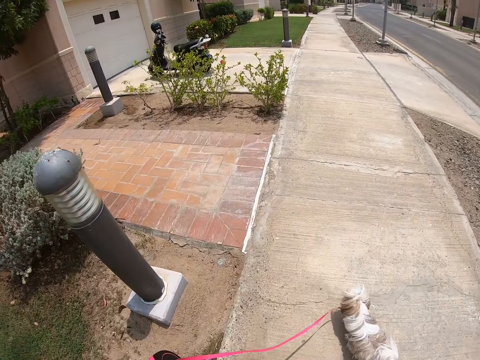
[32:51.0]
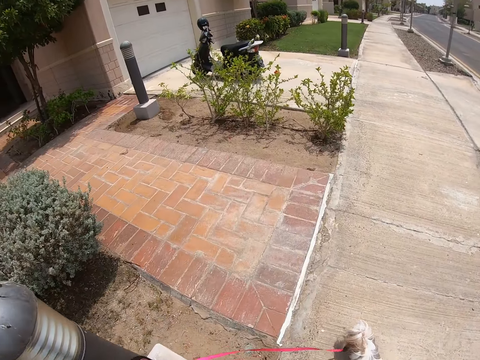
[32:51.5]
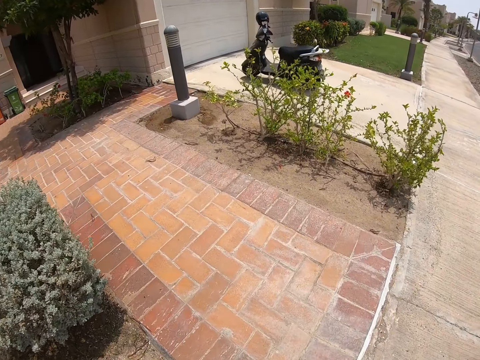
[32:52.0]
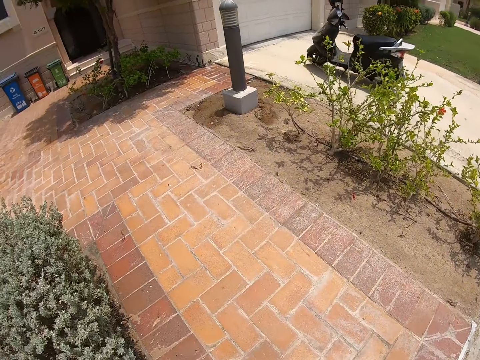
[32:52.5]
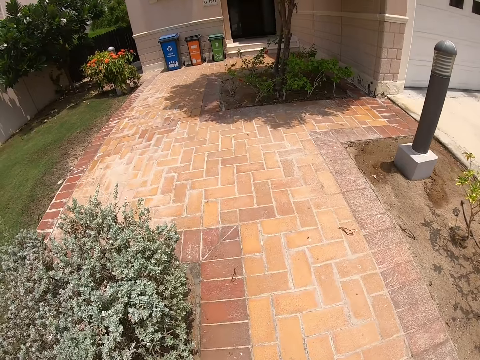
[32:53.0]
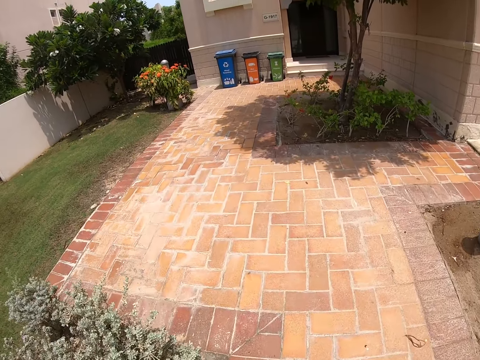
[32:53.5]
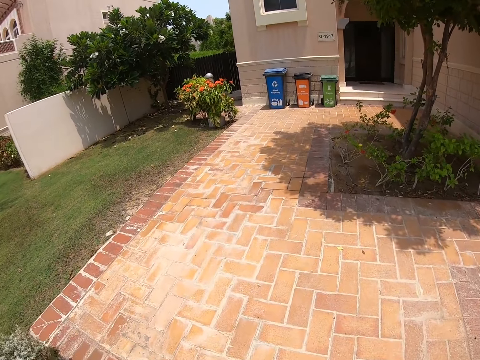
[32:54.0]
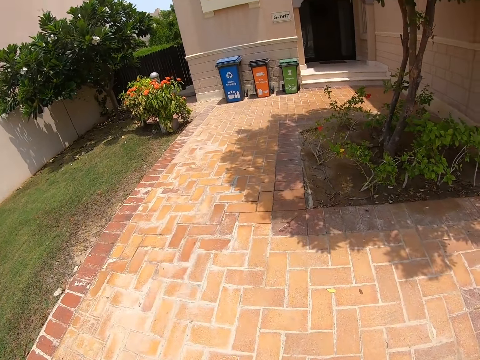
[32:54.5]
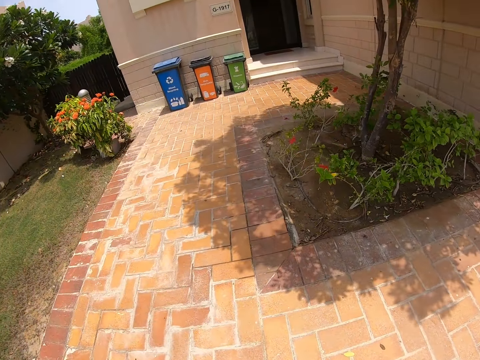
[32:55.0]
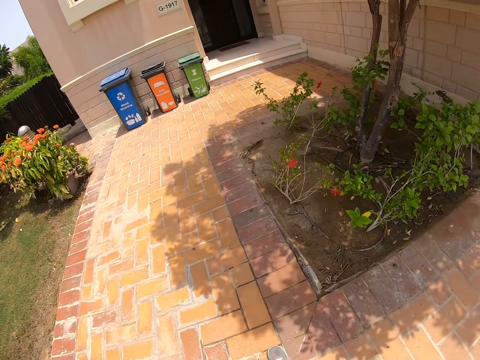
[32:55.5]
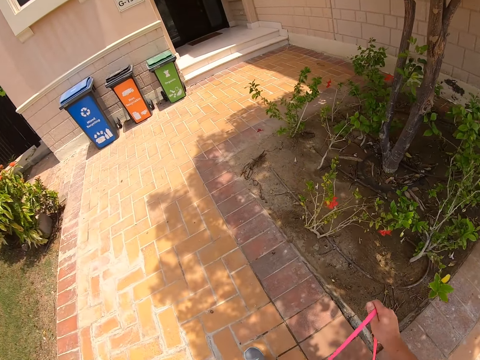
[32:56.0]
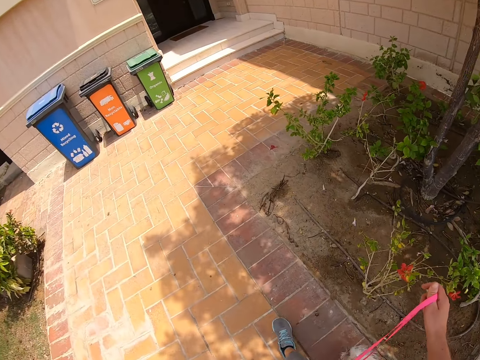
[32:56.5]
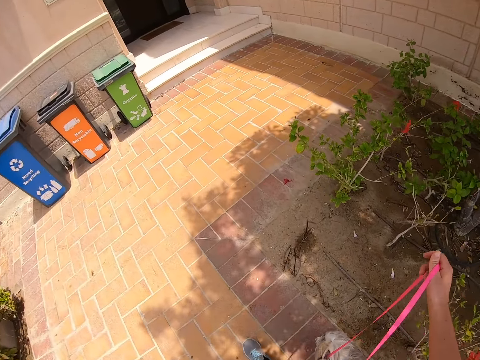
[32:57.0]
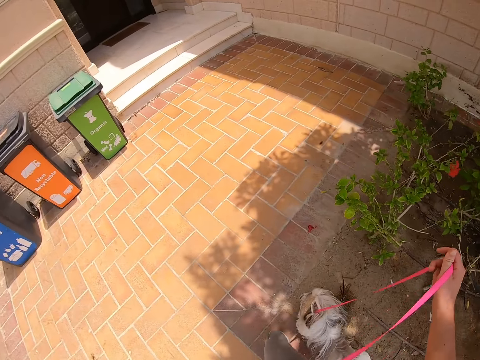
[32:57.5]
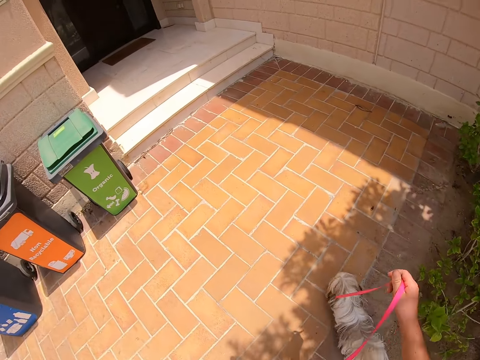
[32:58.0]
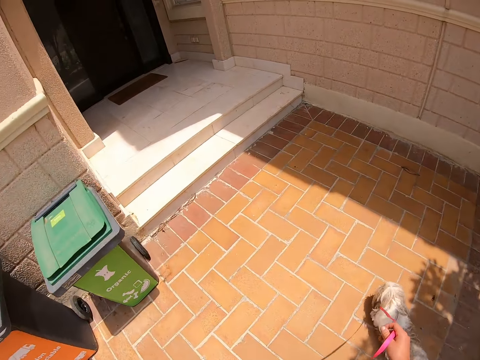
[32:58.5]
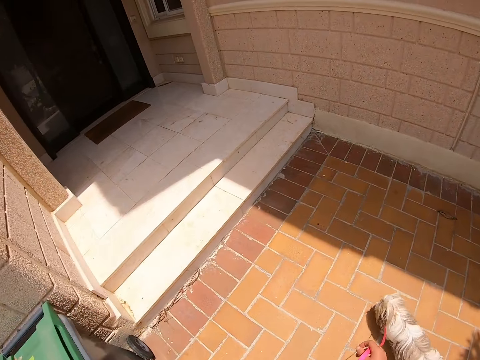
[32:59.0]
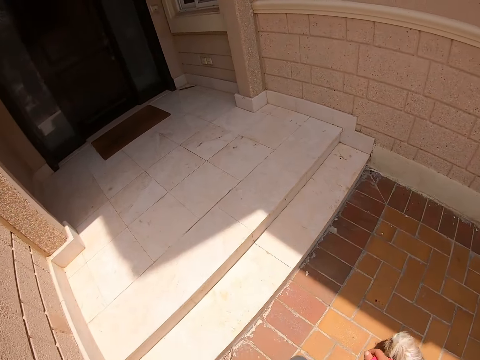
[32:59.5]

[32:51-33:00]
The camera wearer walks on the walkway towards the house. They walk the dog on the walkway.

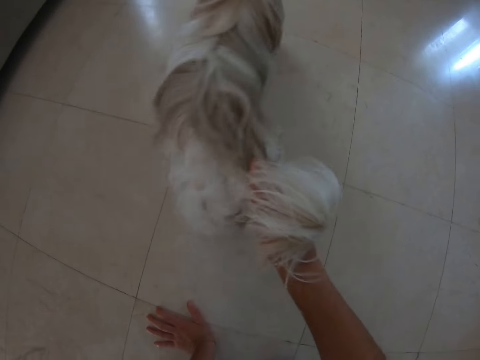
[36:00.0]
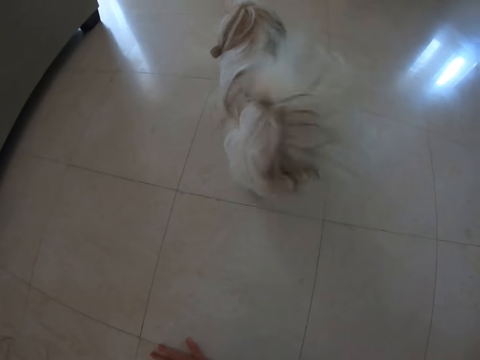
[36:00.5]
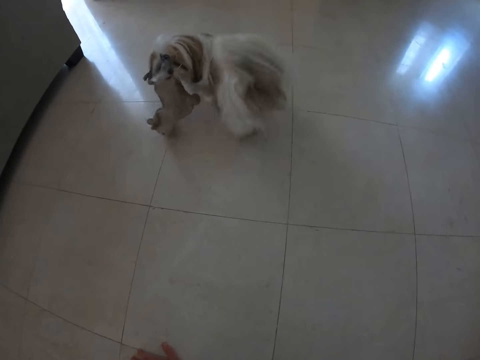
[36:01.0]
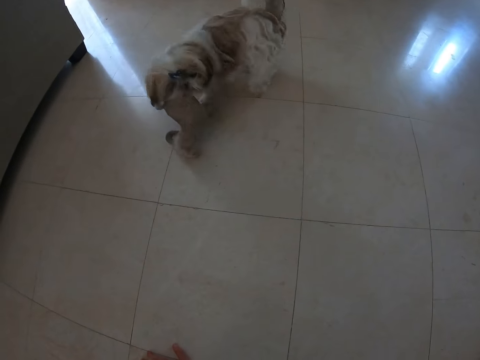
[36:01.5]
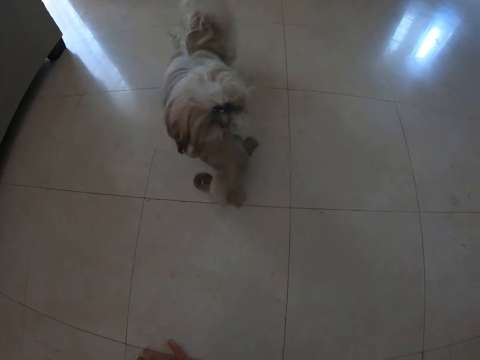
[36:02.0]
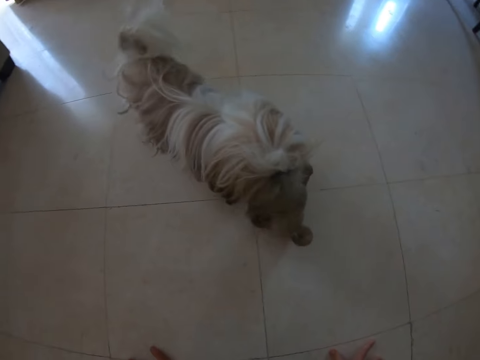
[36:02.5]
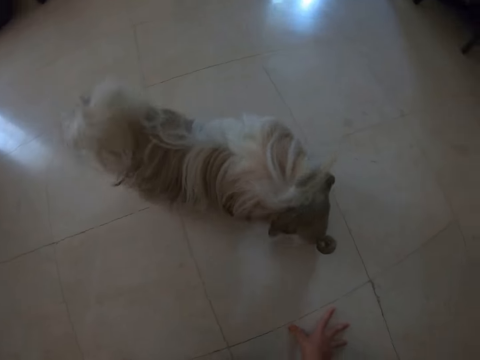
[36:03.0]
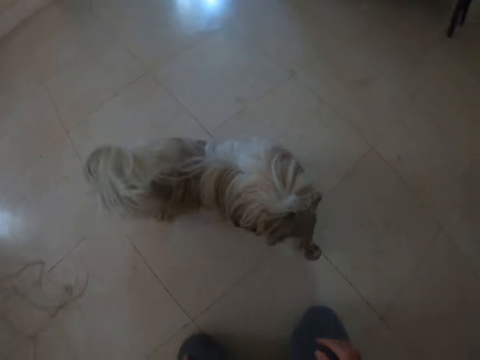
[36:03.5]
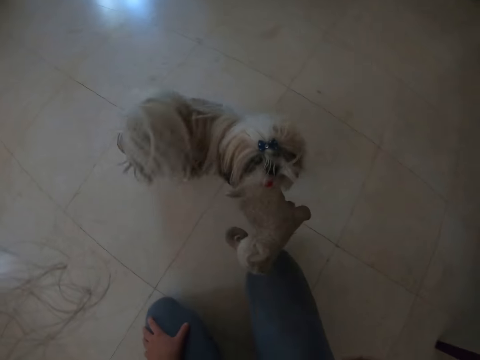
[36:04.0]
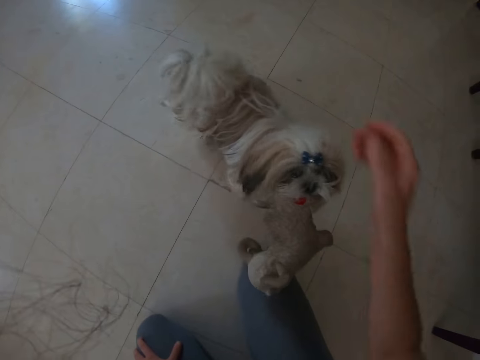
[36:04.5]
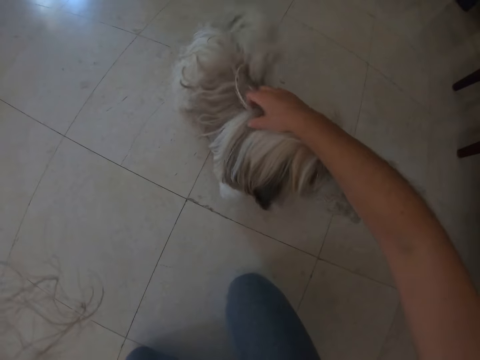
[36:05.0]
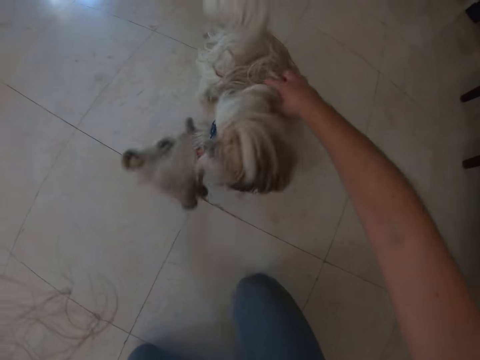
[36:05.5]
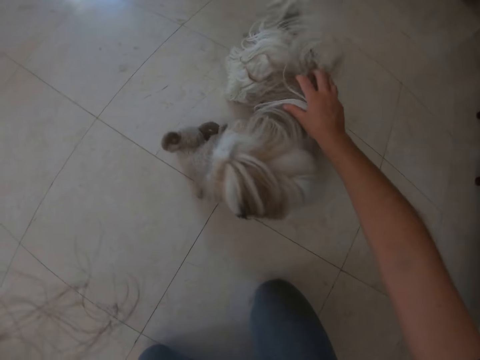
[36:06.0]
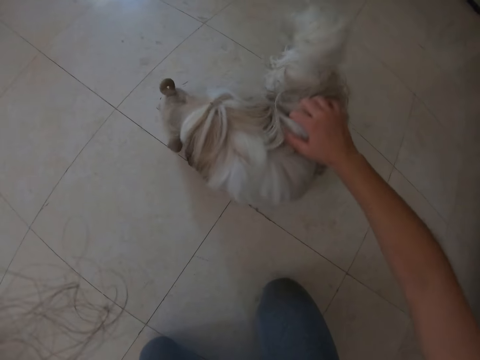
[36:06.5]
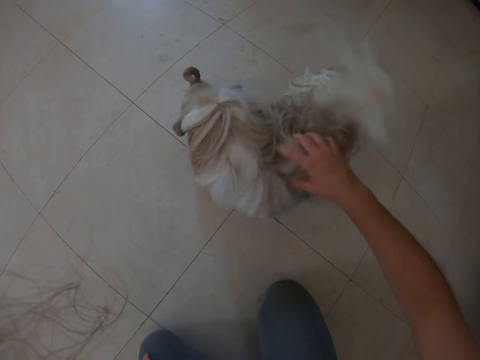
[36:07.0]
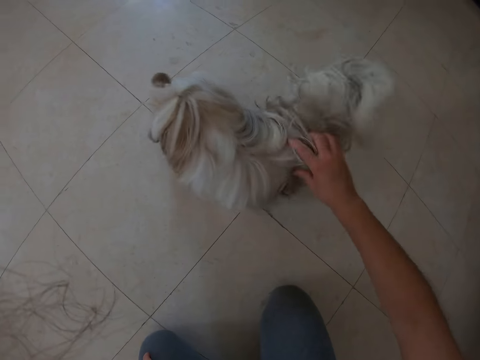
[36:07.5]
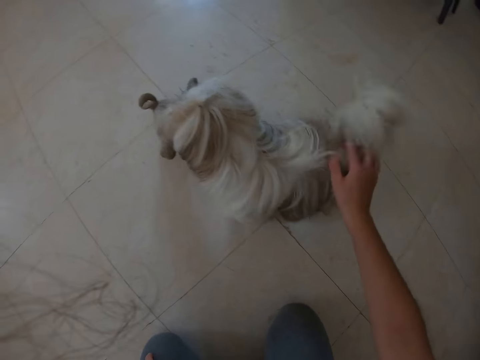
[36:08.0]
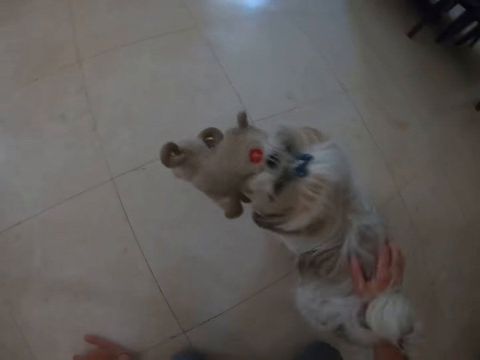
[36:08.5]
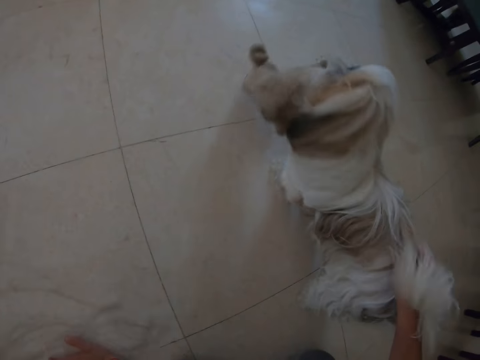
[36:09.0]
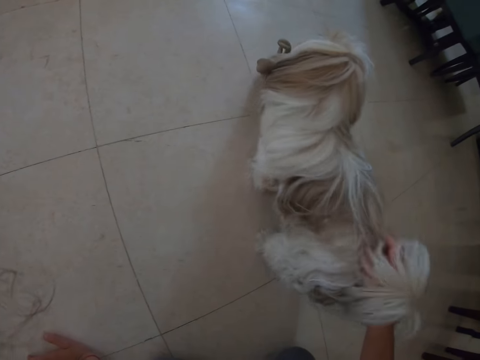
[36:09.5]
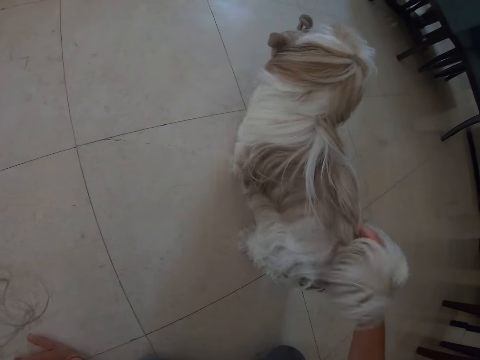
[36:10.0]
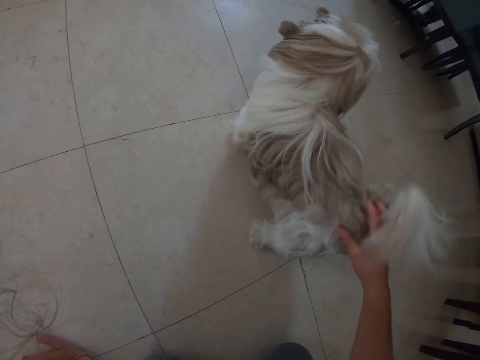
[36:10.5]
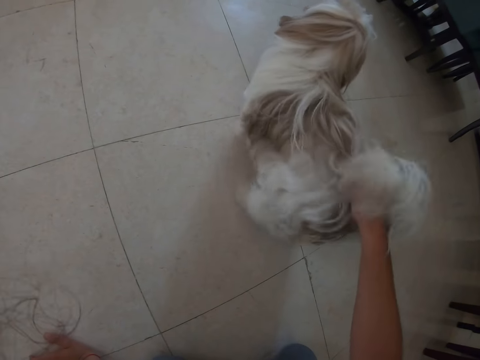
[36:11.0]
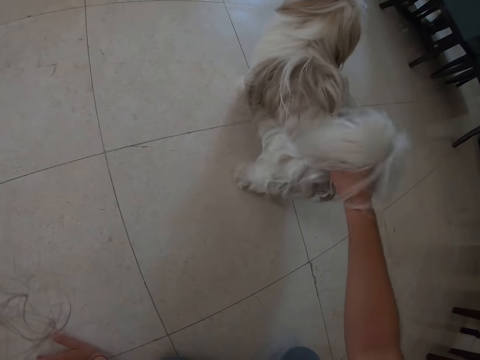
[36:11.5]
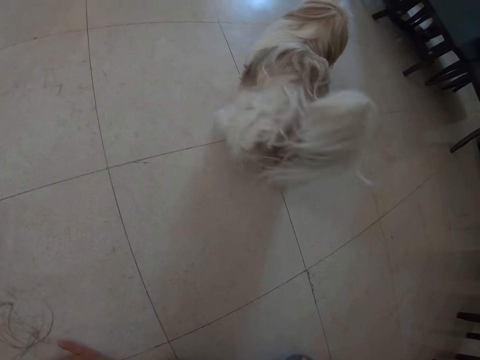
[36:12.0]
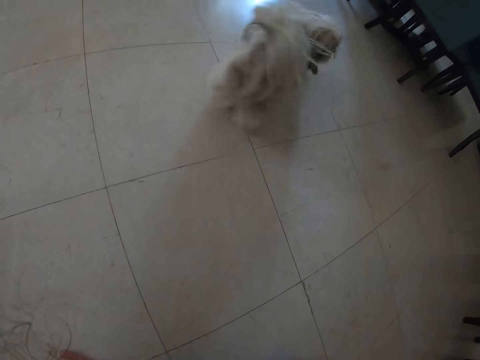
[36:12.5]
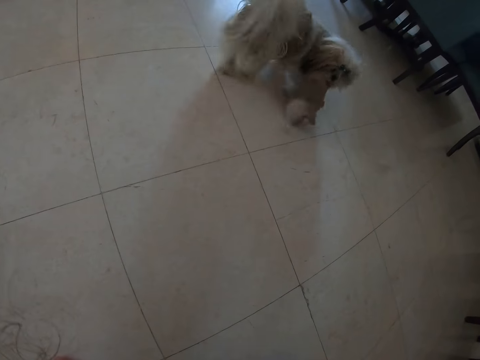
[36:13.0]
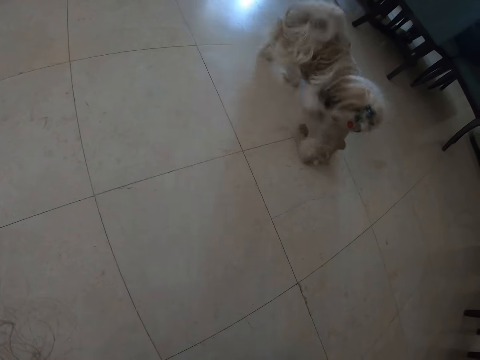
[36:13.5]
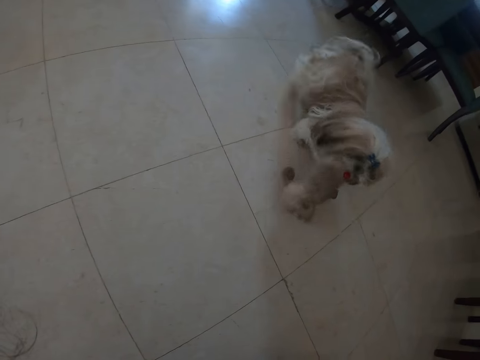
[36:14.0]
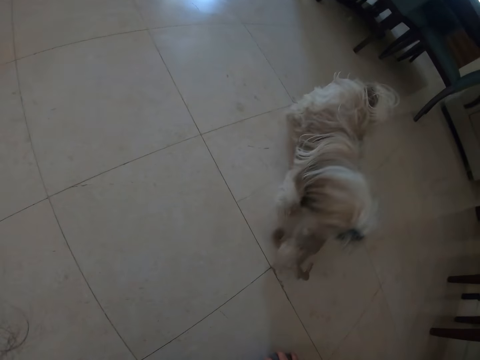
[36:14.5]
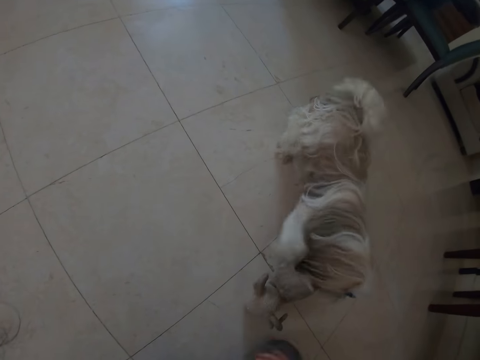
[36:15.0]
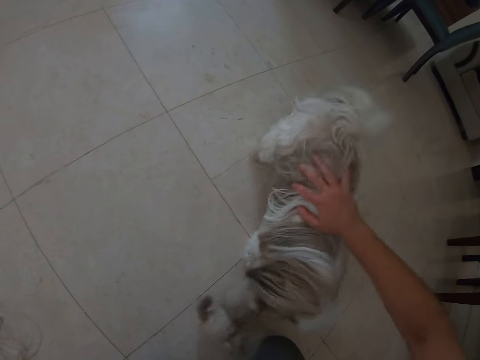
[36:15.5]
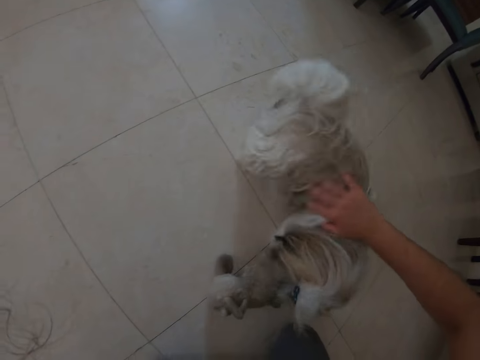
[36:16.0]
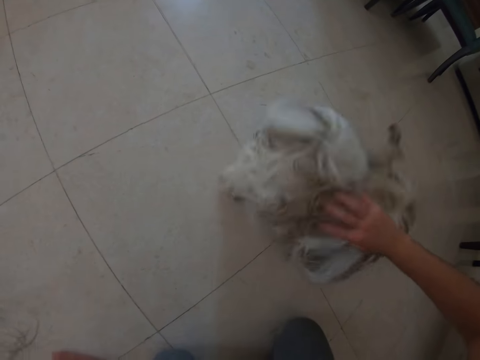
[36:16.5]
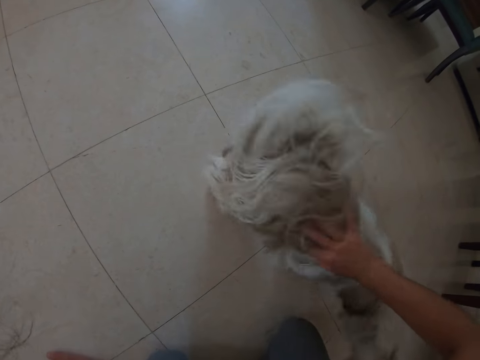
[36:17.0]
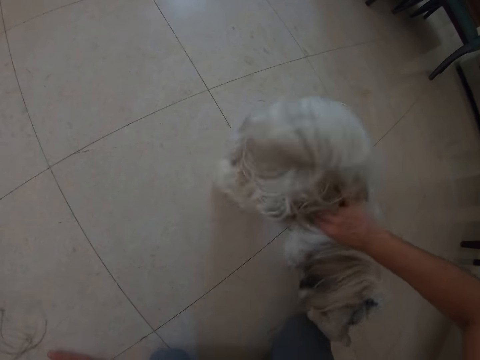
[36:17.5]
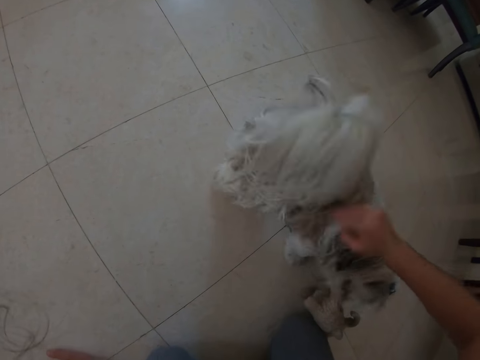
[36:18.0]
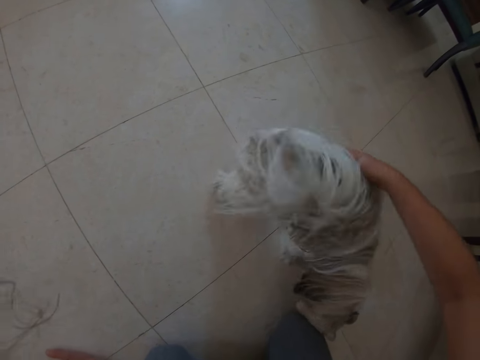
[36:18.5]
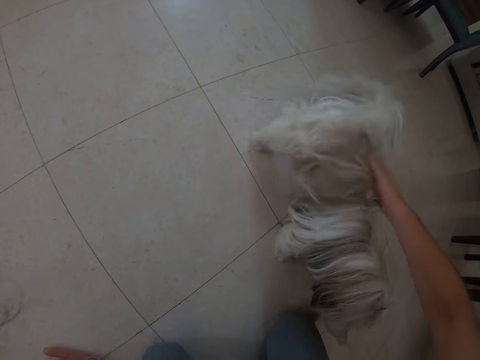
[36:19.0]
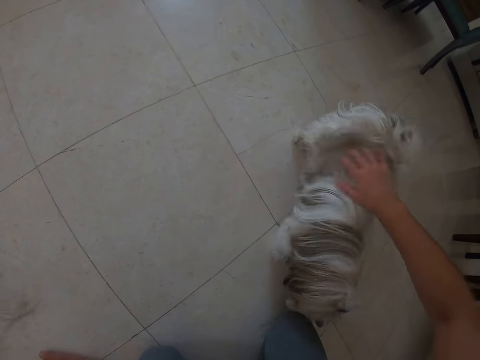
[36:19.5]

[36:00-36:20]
The camera wearer looks around. They play with a dog. They look around. They touch the dog.
